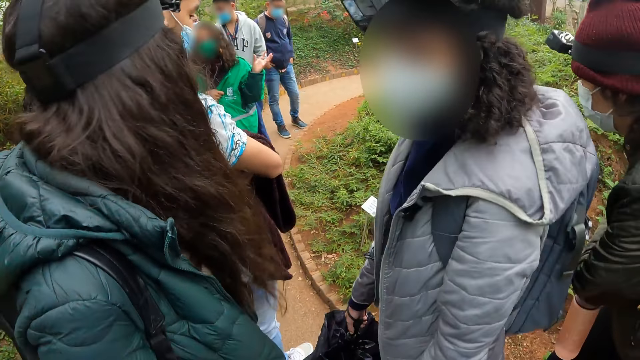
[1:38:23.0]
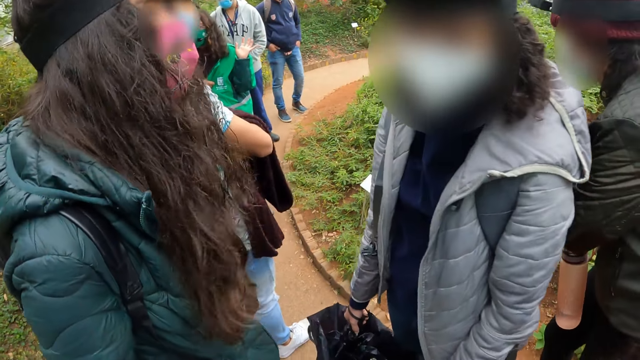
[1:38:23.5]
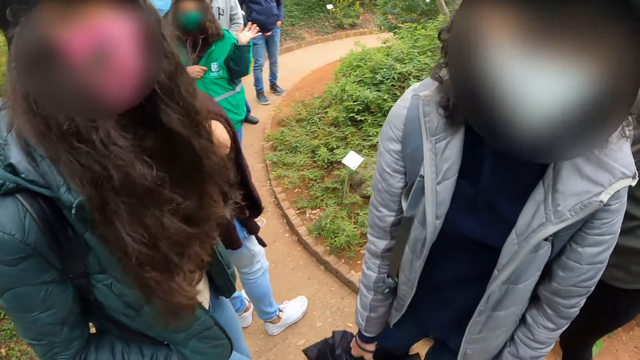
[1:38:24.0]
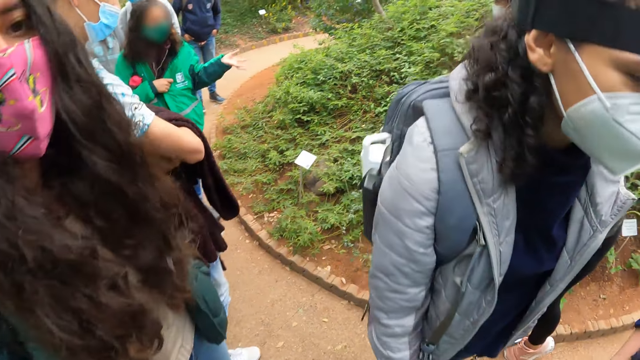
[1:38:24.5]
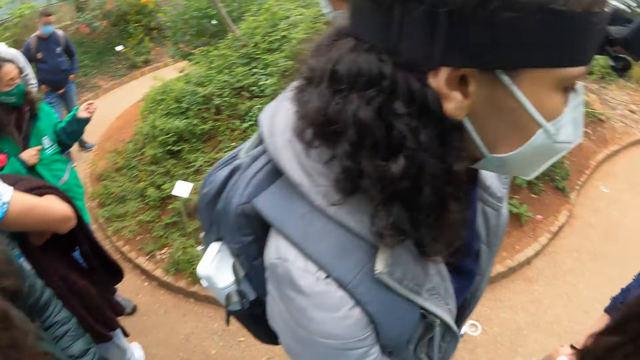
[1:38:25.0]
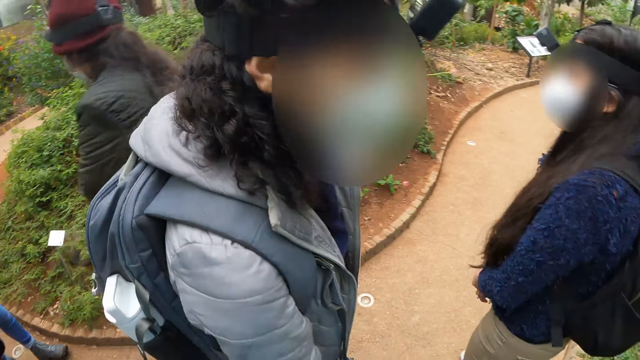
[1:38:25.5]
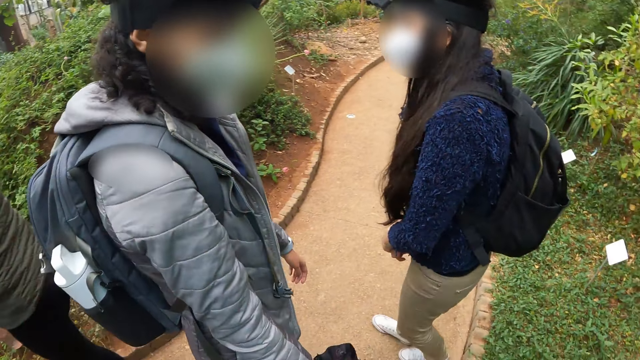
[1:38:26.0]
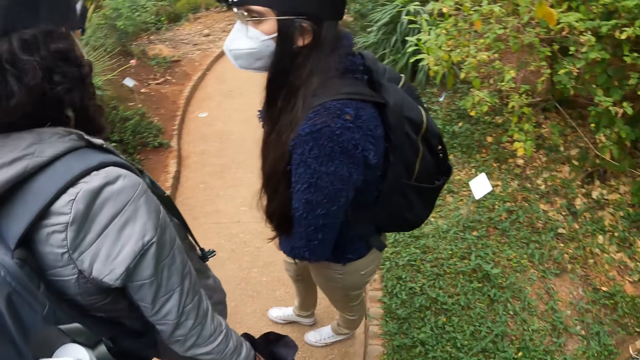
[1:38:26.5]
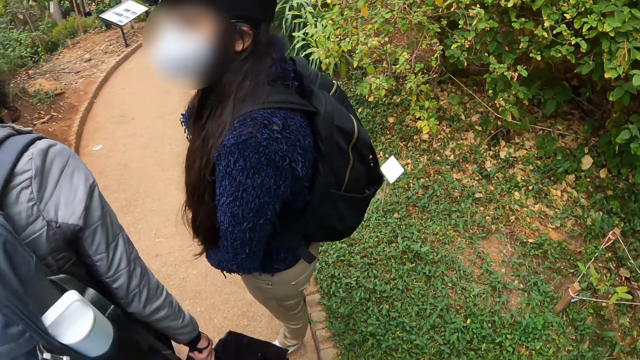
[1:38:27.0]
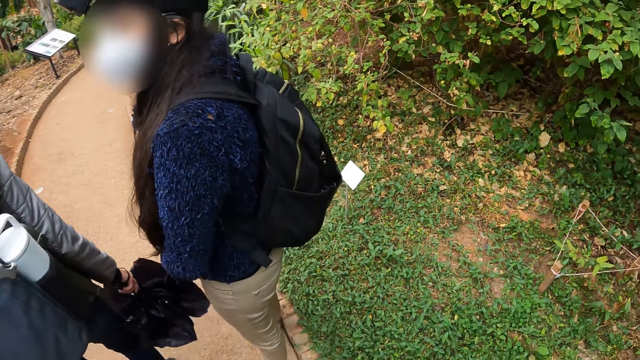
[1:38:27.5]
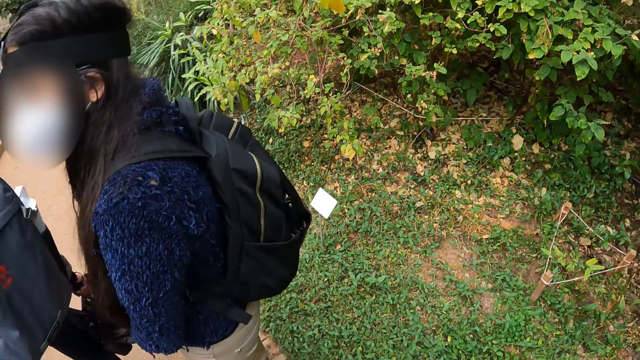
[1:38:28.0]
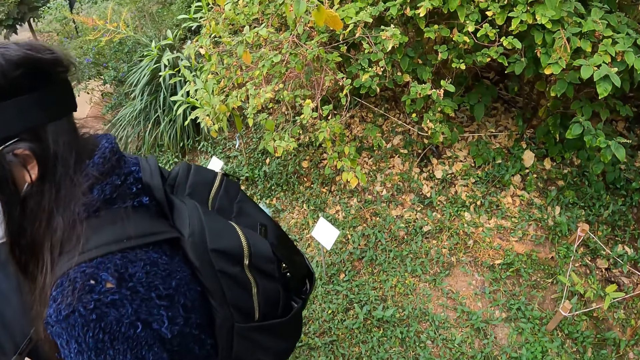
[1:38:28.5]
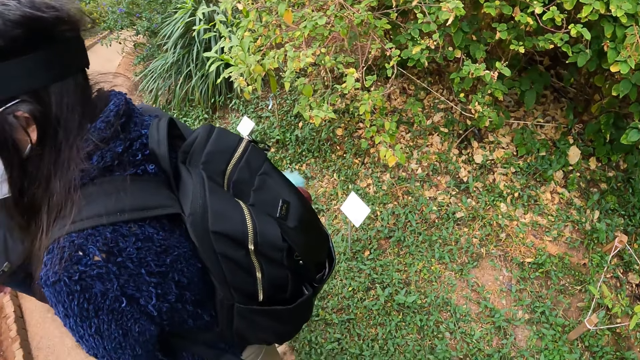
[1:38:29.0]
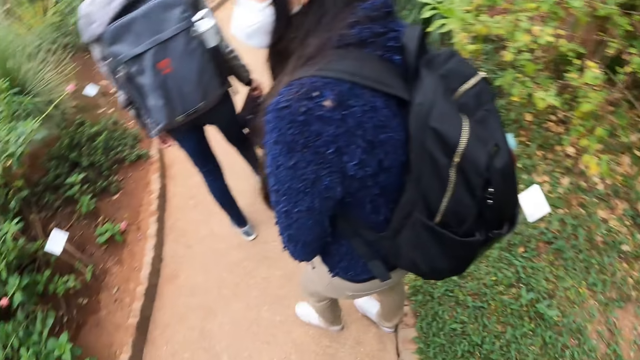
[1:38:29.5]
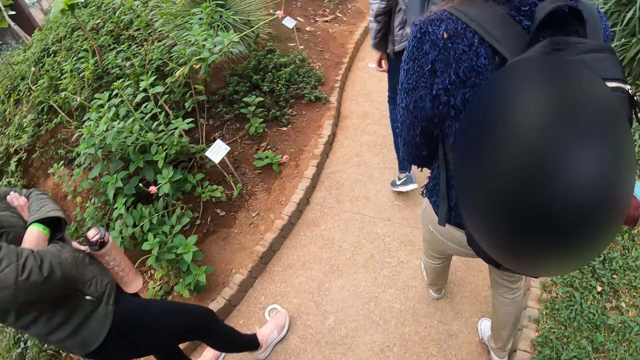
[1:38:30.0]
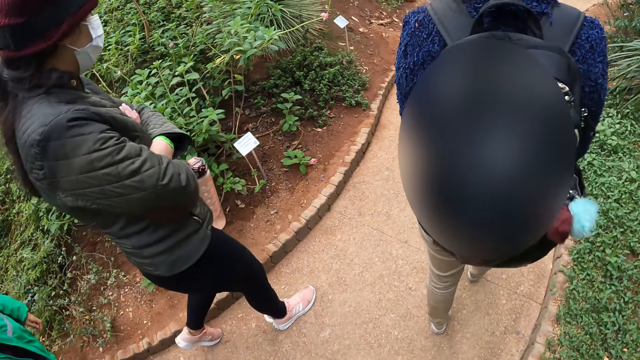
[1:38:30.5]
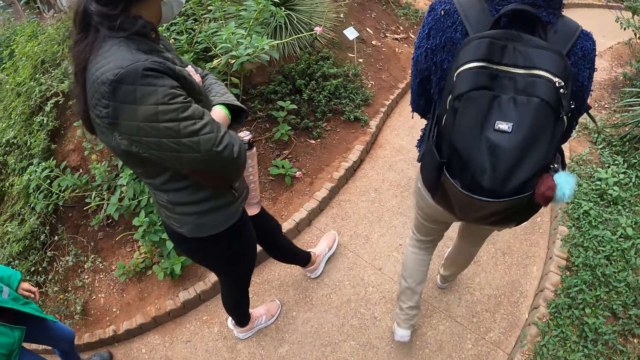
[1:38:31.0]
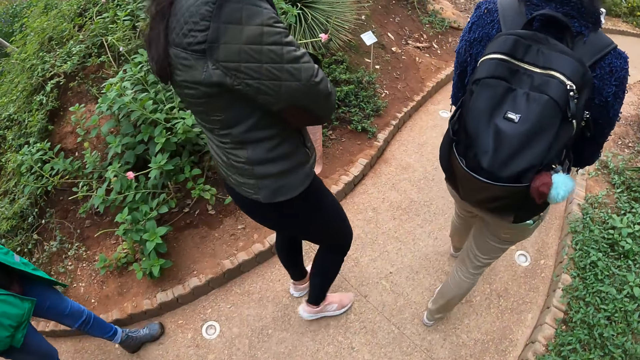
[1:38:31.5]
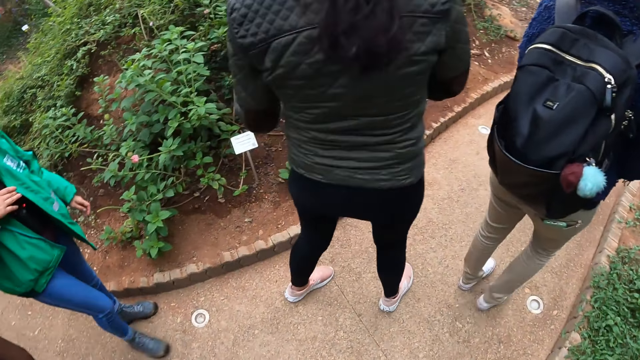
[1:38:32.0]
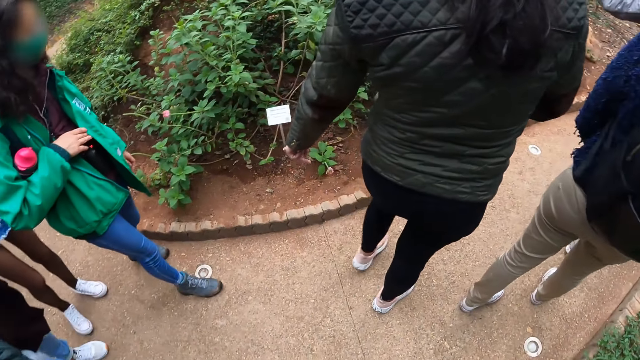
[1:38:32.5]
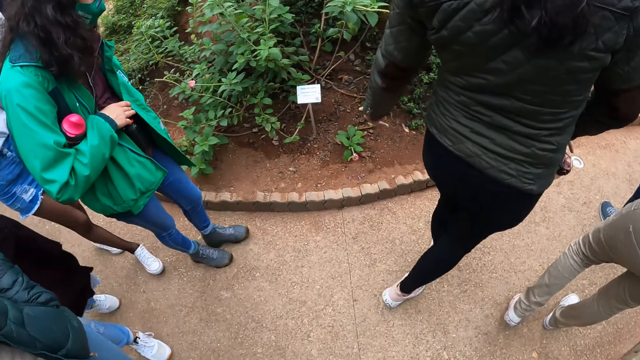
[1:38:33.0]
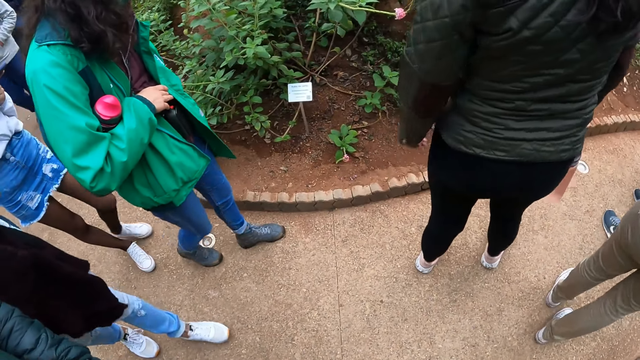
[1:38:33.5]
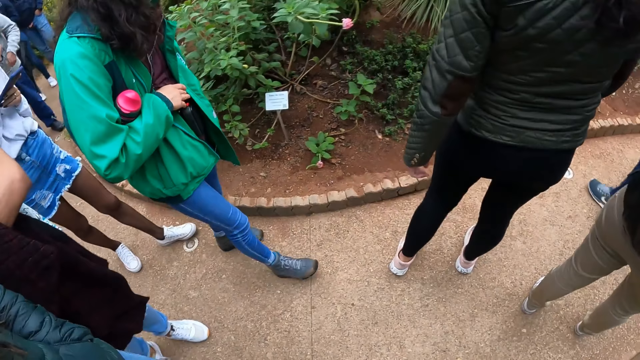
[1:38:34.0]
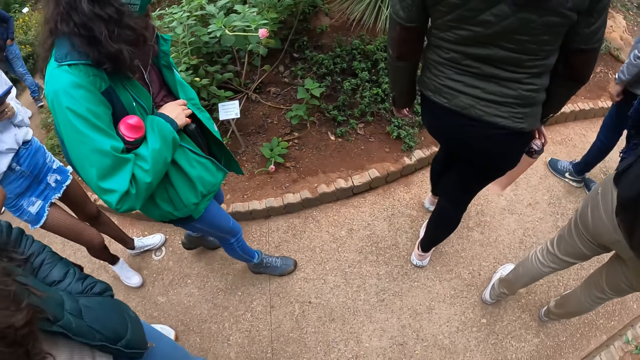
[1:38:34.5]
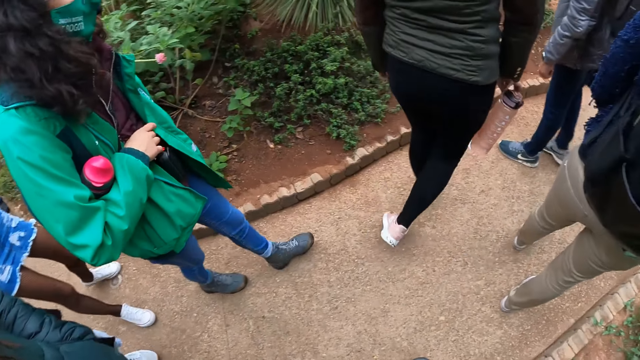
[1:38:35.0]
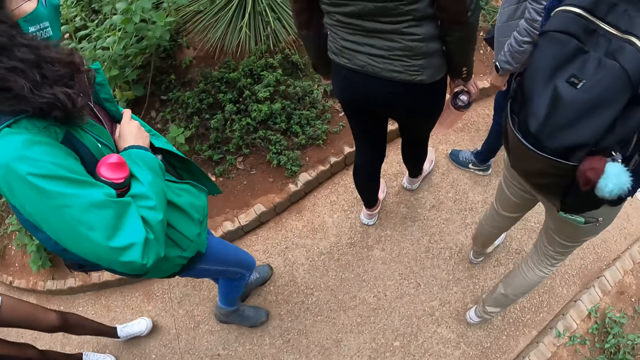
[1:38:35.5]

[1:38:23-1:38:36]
A lady walks around. Another lady walks around. The camera wearer turns around. A third lady moves around. The camera wearer walks forward on a pathway. The third lady walks around. A fourth lady walks around and points at plants. A man walks around. A fifth lady walks around.

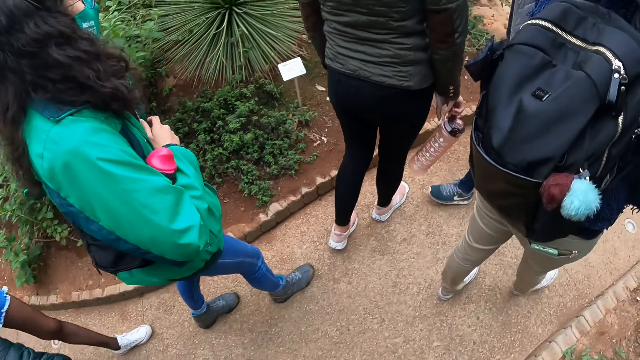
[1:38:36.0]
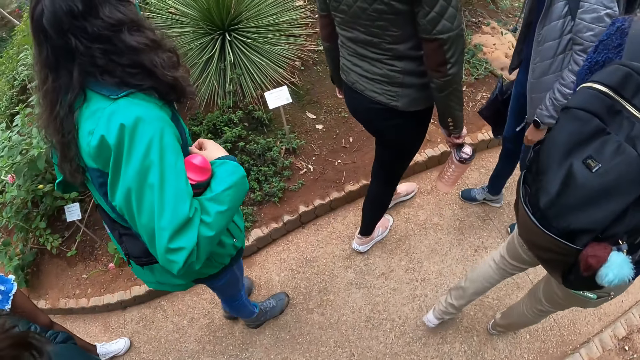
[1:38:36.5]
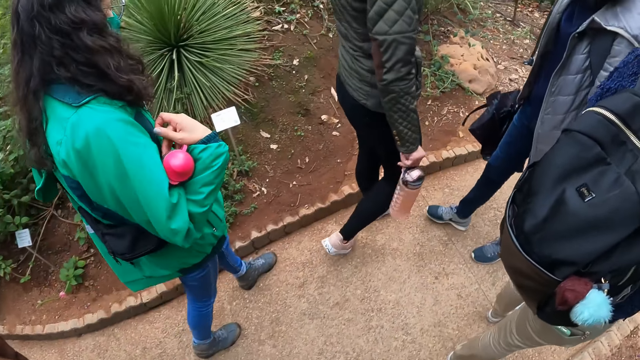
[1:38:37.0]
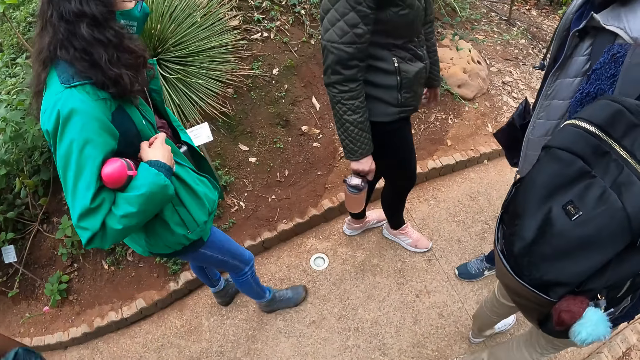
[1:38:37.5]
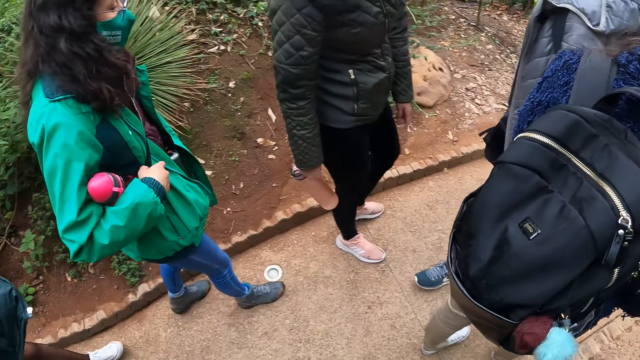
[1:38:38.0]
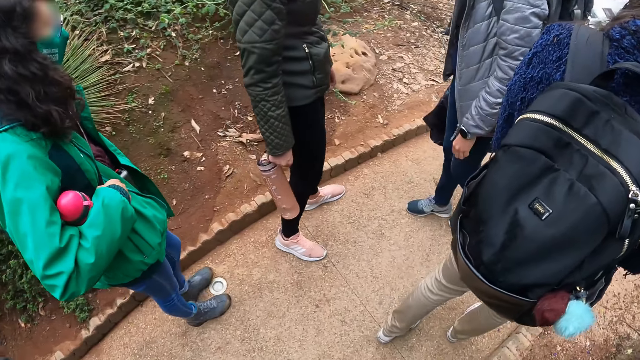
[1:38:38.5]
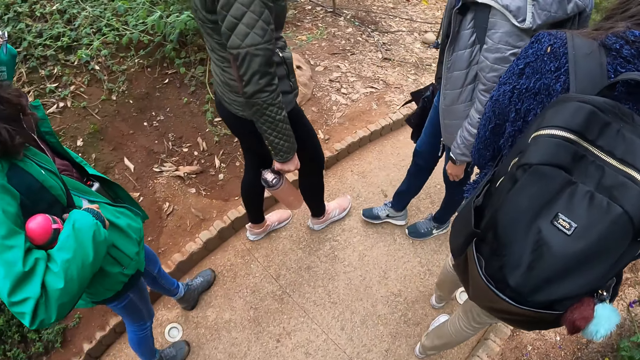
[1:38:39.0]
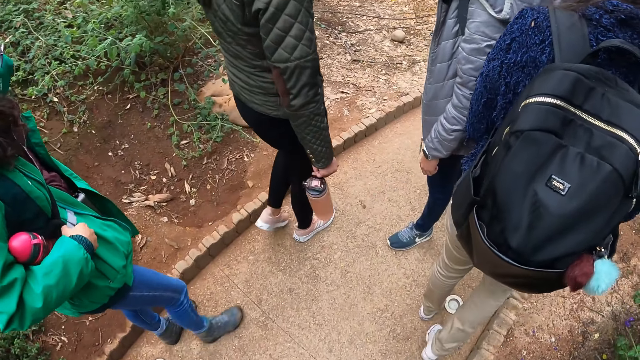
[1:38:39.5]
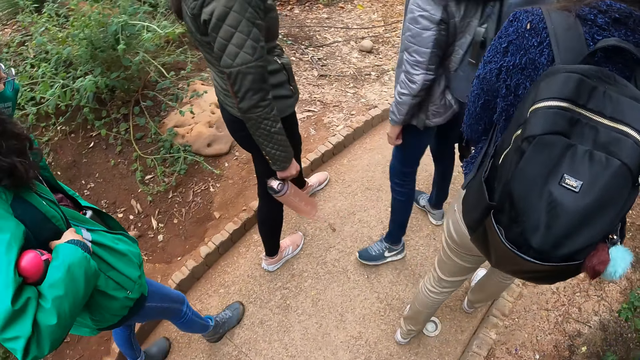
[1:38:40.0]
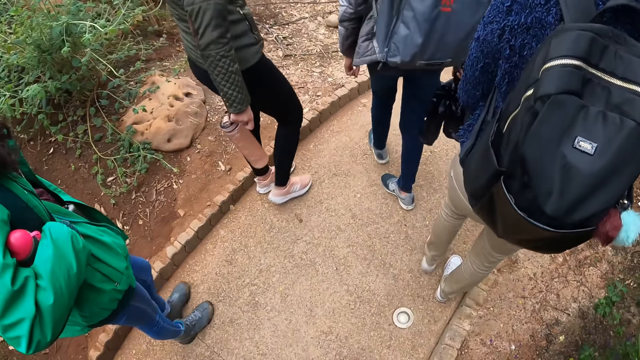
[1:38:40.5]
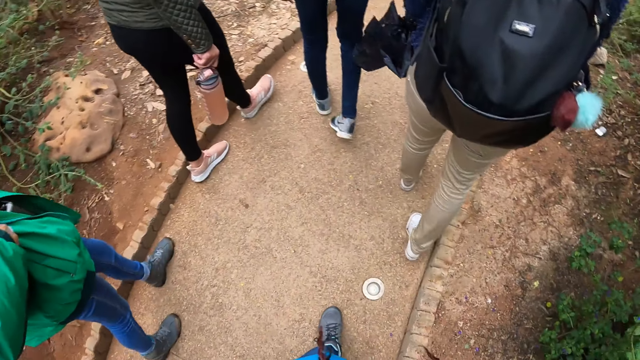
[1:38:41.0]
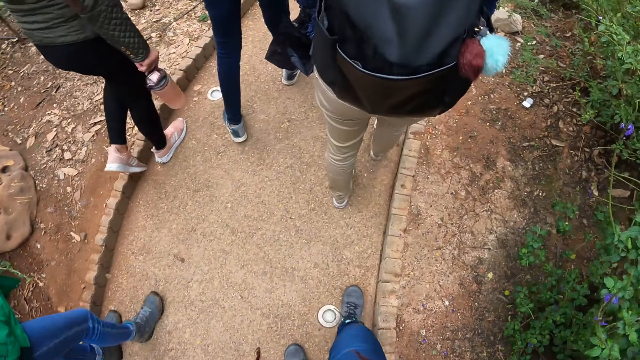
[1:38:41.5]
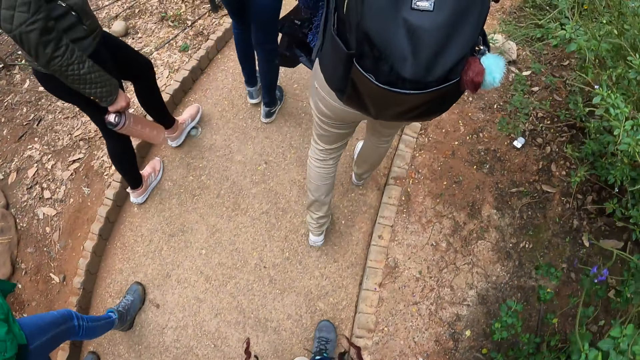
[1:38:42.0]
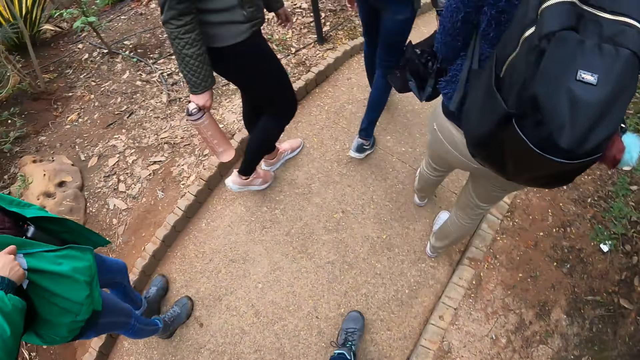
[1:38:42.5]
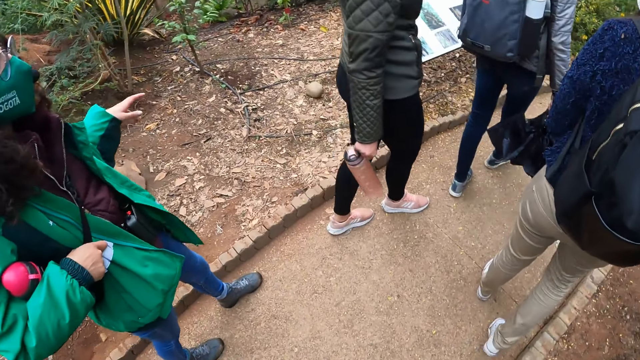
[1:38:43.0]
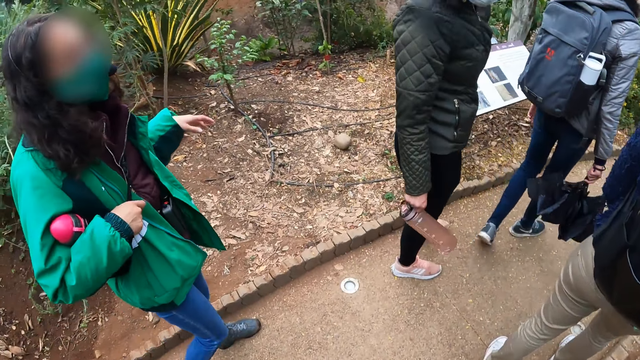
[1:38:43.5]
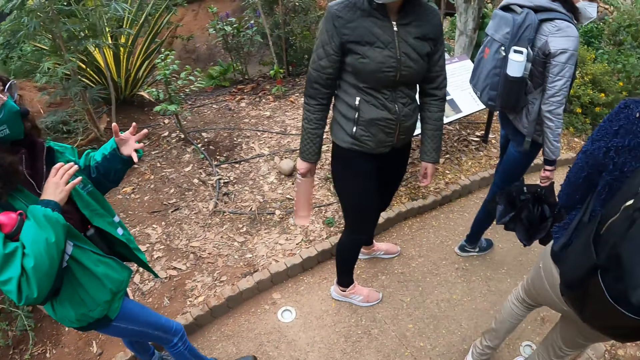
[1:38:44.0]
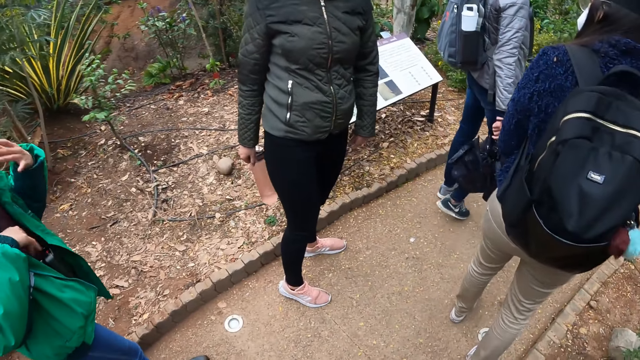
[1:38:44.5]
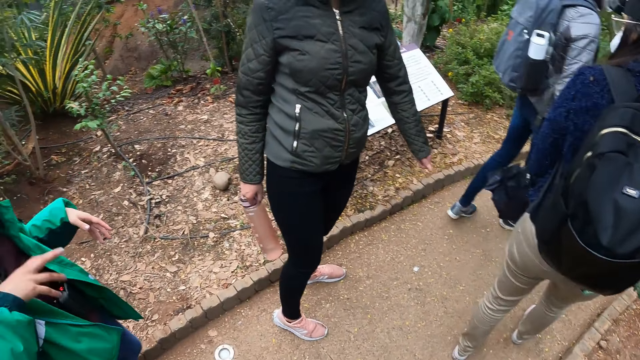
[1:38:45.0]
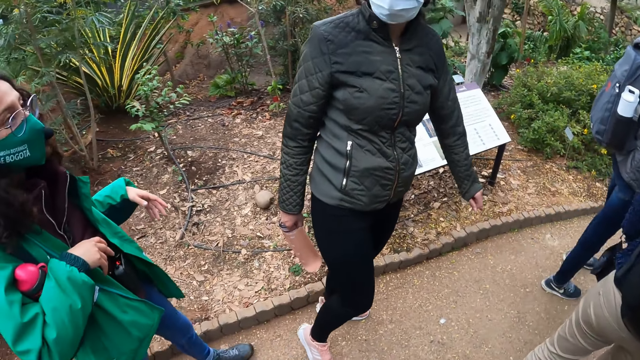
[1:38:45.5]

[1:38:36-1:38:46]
The second lady adjusts a bottle. The second lady sways her hands. The fourth lady turns back.
